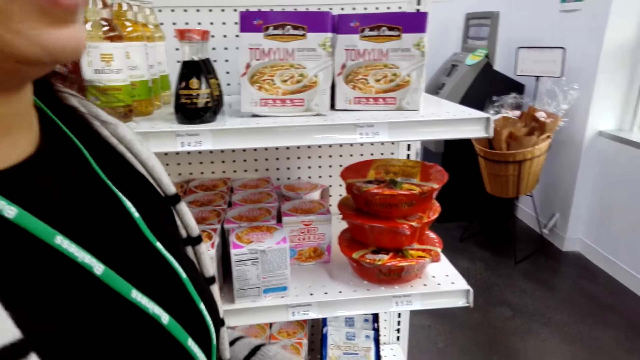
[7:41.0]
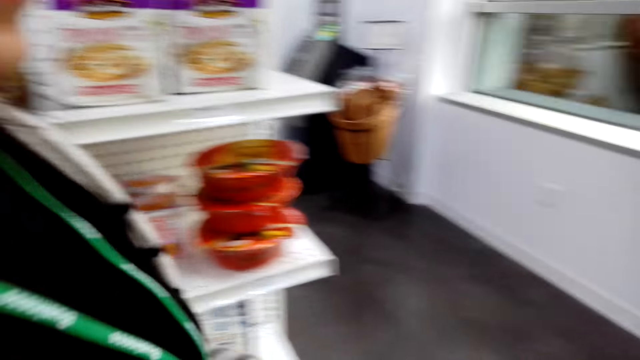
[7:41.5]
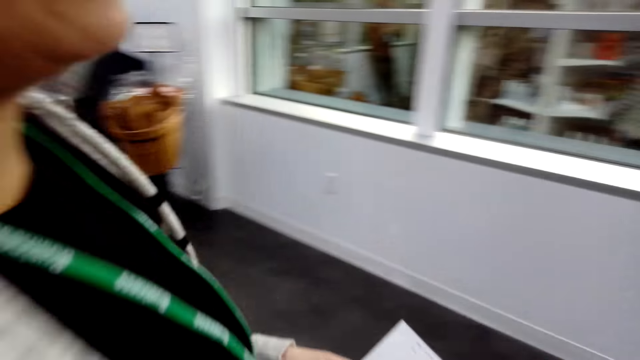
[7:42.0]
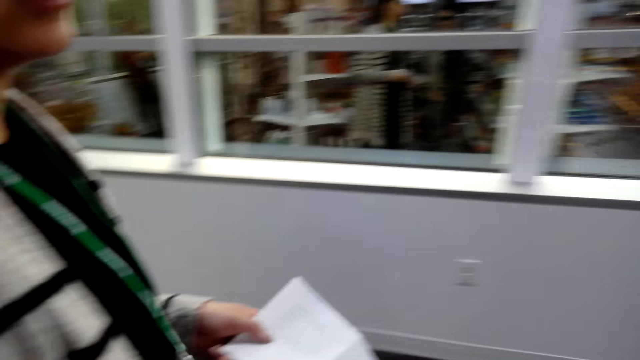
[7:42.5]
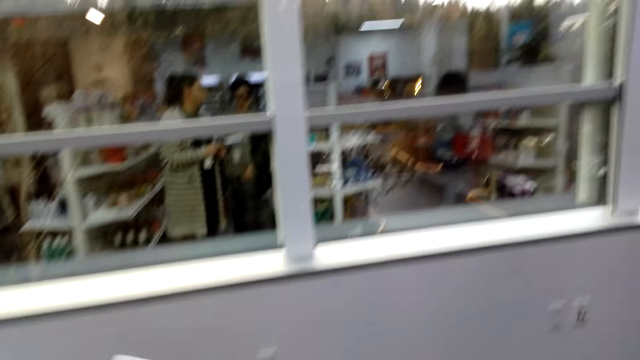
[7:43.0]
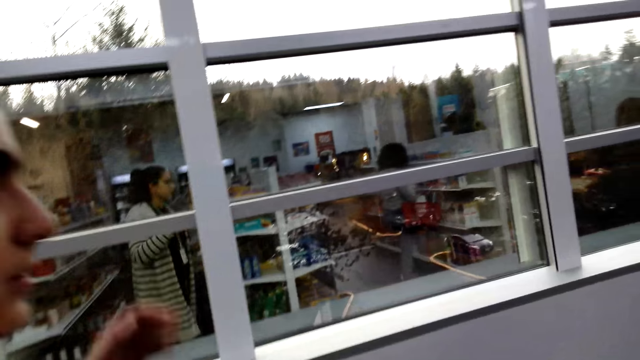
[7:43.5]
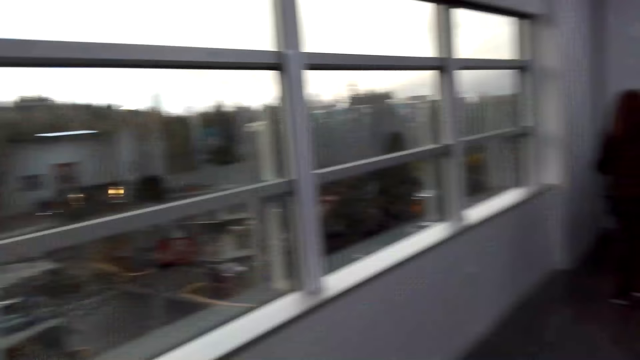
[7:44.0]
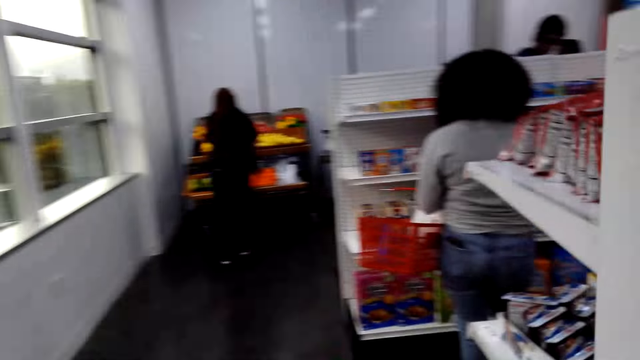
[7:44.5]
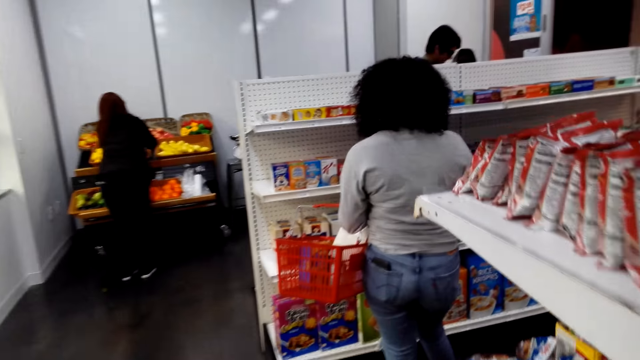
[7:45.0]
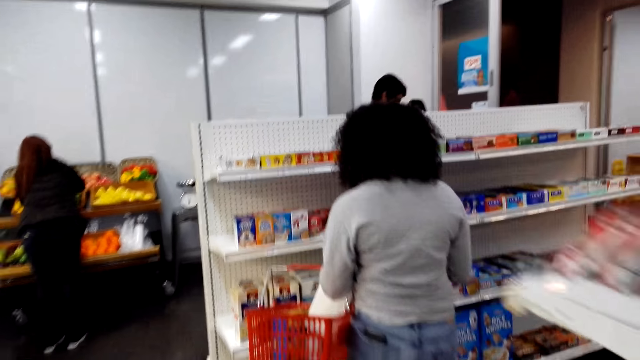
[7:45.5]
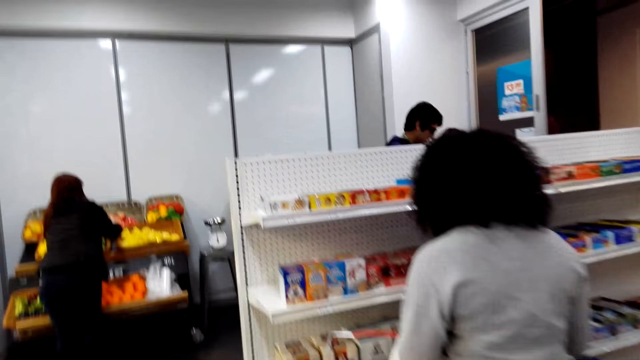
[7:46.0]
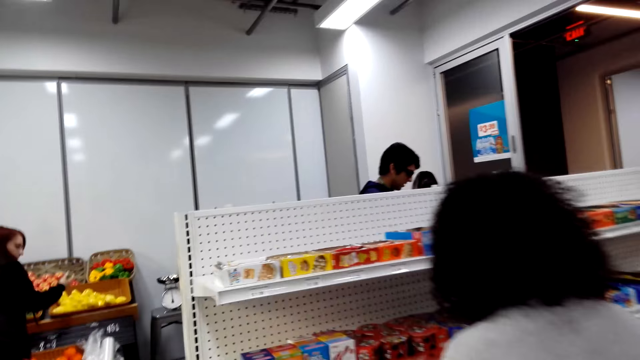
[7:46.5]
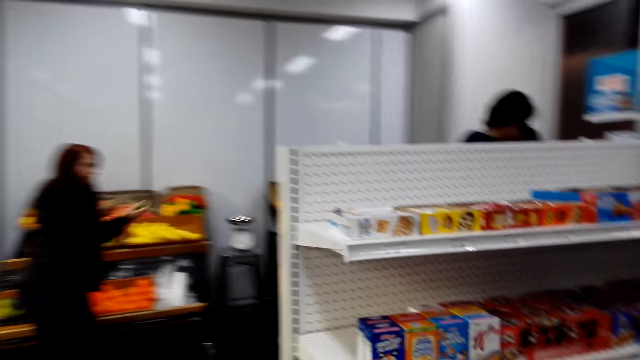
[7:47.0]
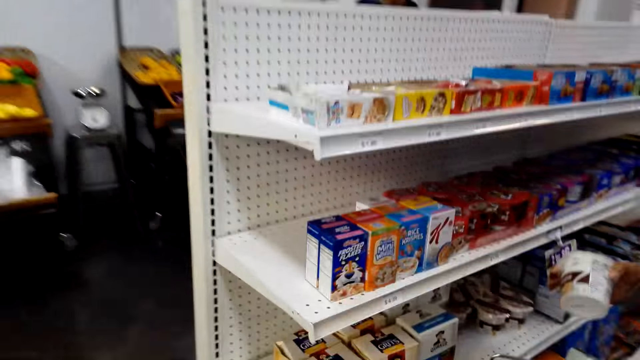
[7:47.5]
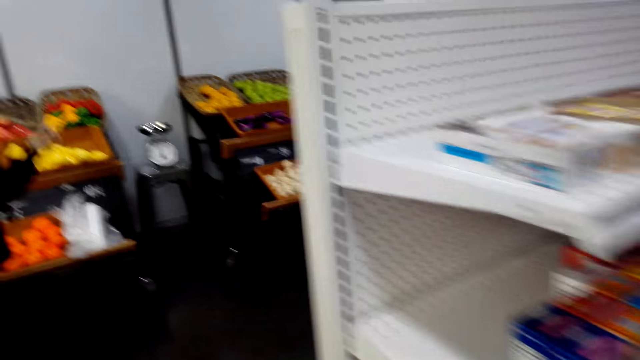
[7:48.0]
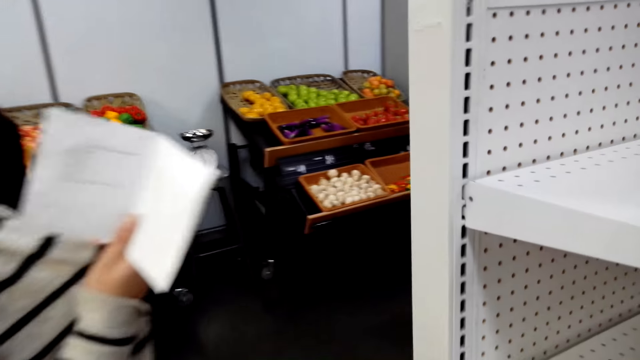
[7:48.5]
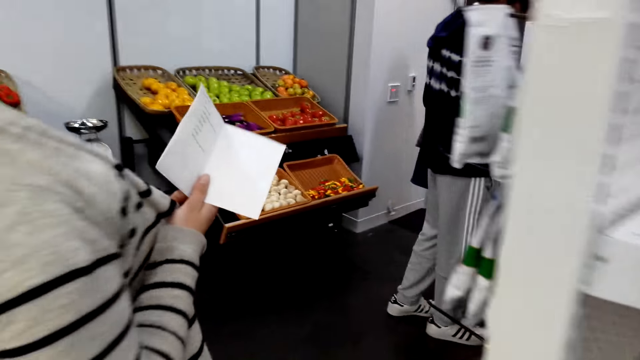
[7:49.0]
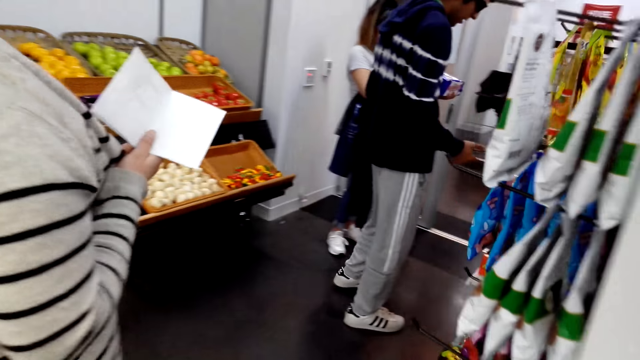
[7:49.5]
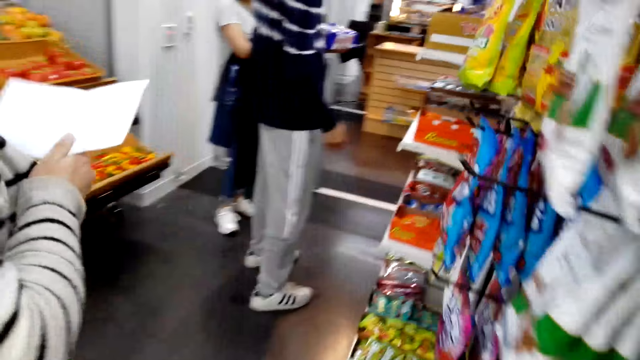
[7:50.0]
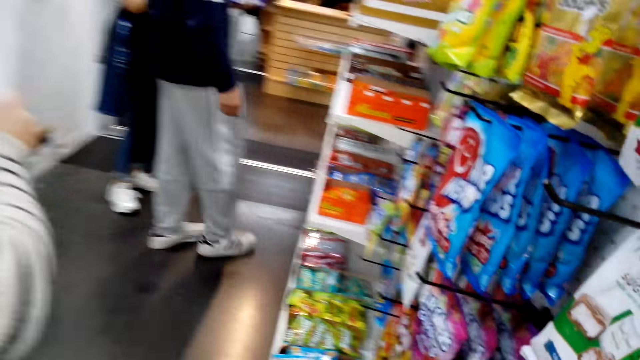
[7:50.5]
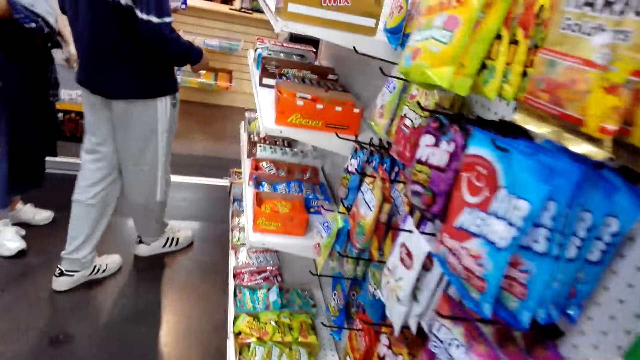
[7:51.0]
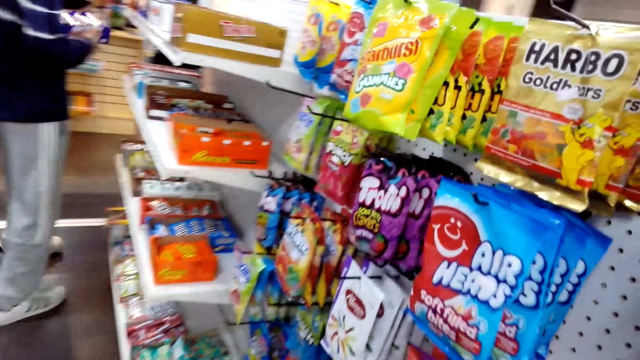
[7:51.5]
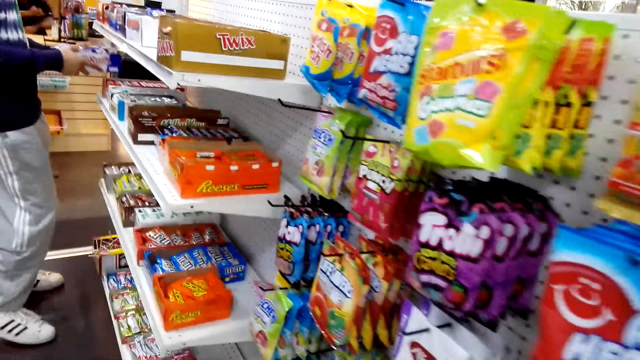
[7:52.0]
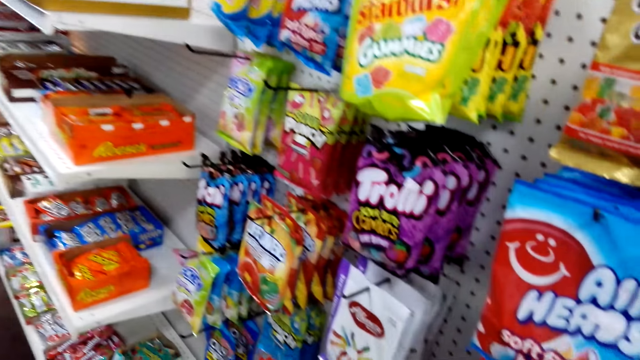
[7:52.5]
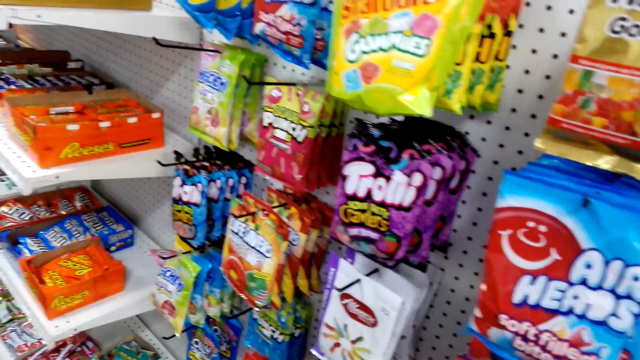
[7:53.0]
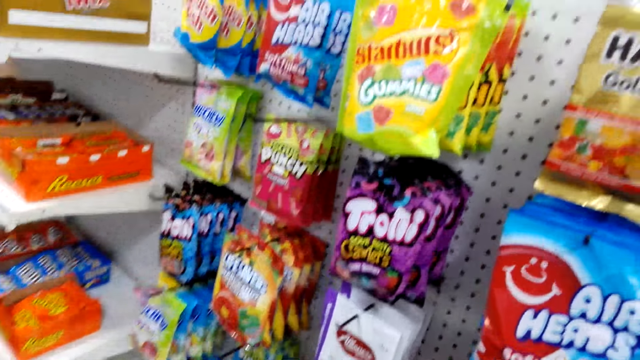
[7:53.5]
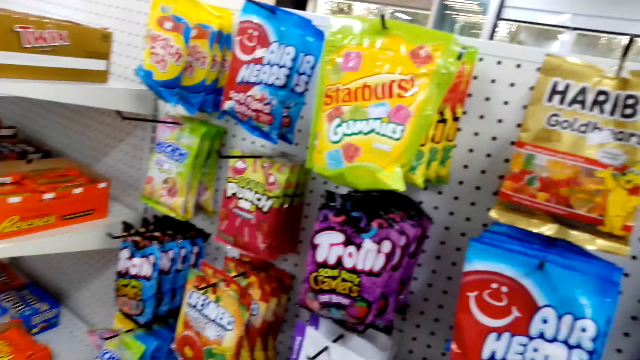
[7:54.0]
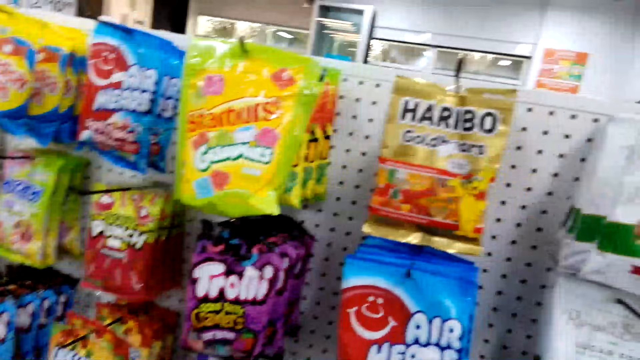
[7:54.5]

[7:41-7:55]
The camera wearer walks in the supermarket. A lady shops. Another lady walks in the supermarket with the shopping list. A third lady and a man walk in the supermarket.

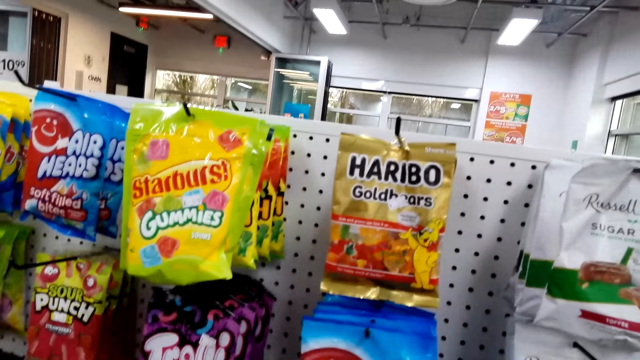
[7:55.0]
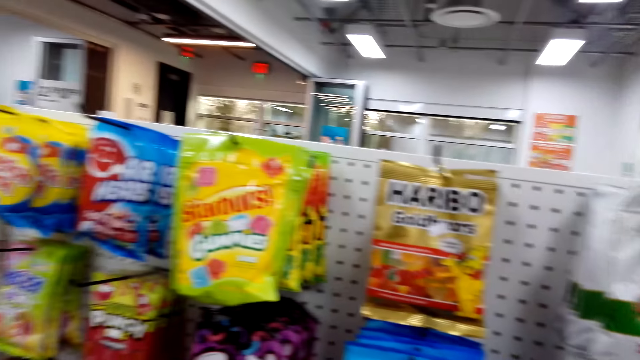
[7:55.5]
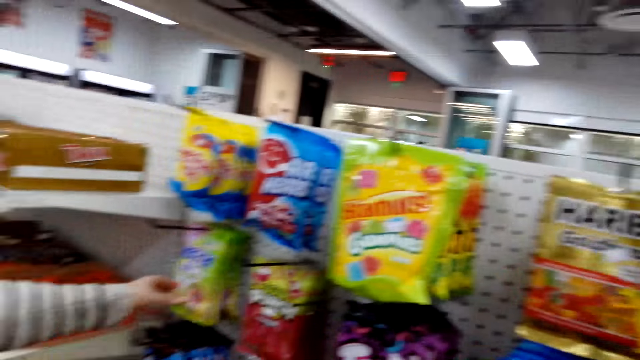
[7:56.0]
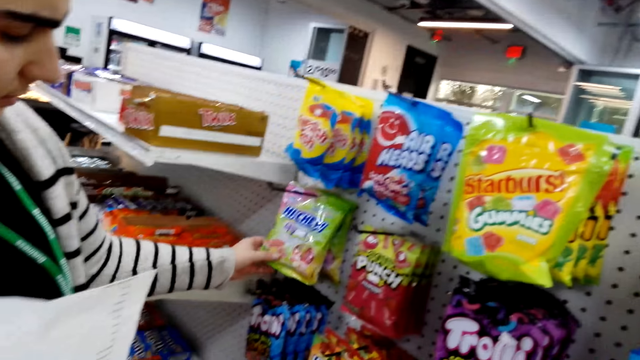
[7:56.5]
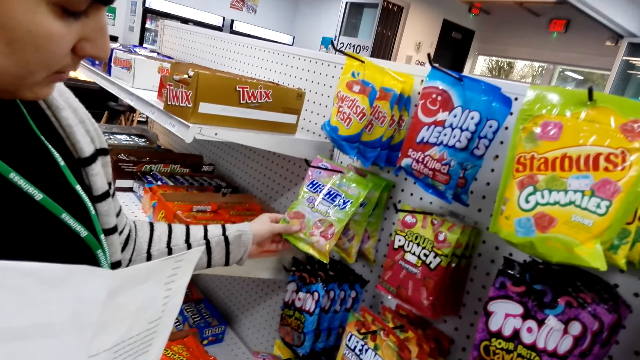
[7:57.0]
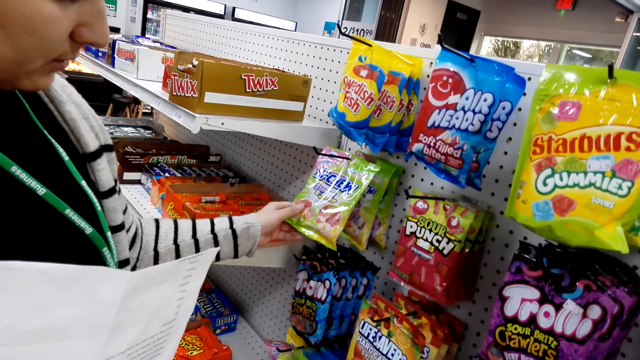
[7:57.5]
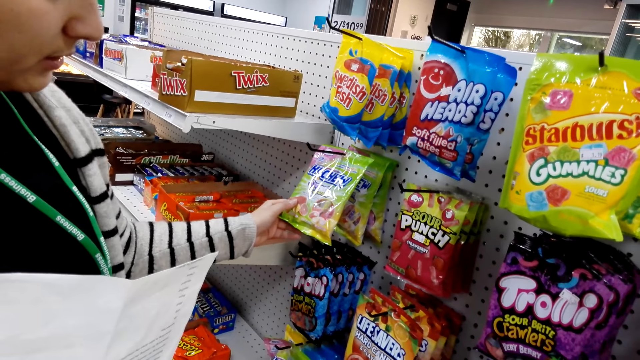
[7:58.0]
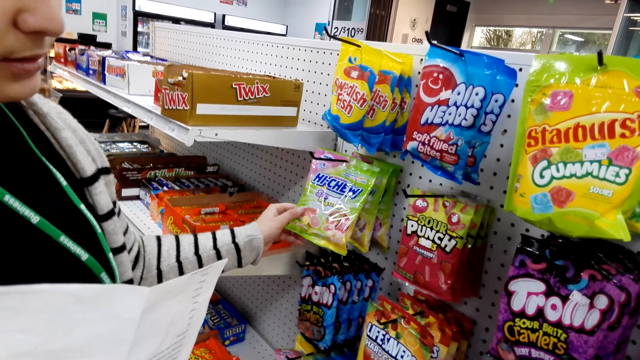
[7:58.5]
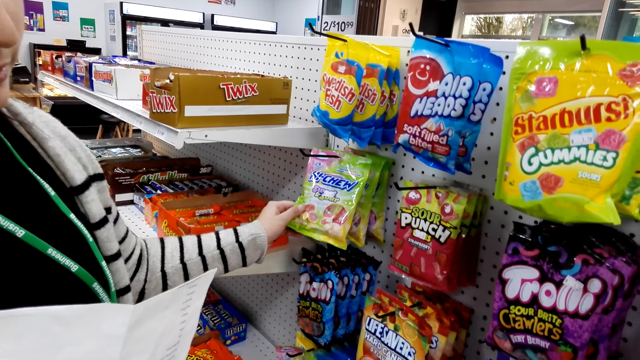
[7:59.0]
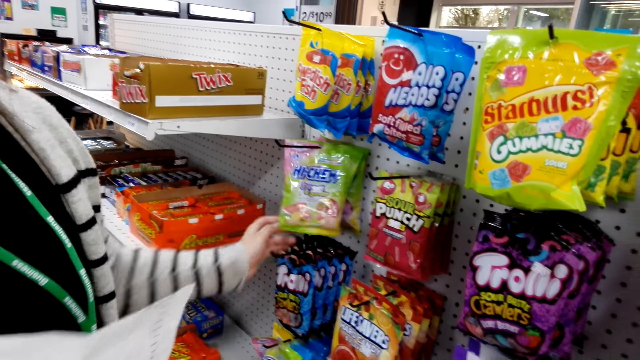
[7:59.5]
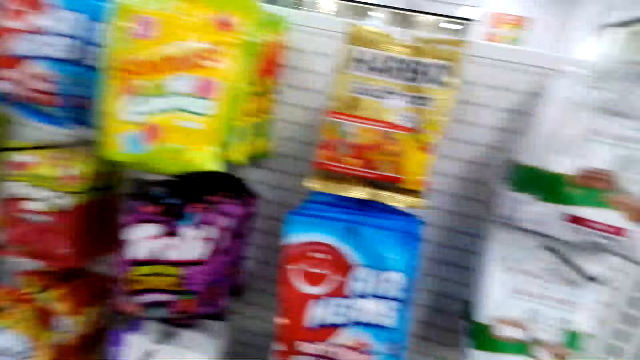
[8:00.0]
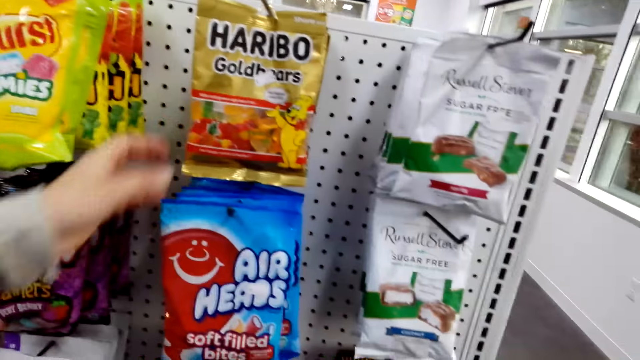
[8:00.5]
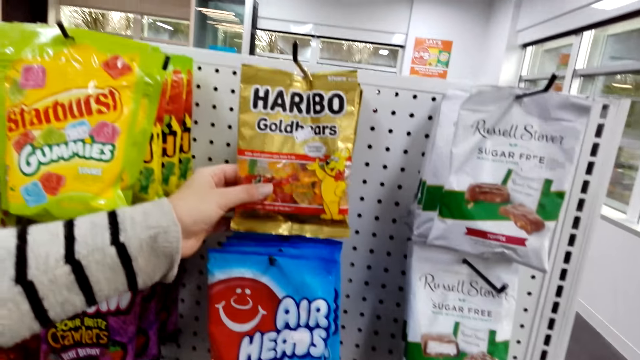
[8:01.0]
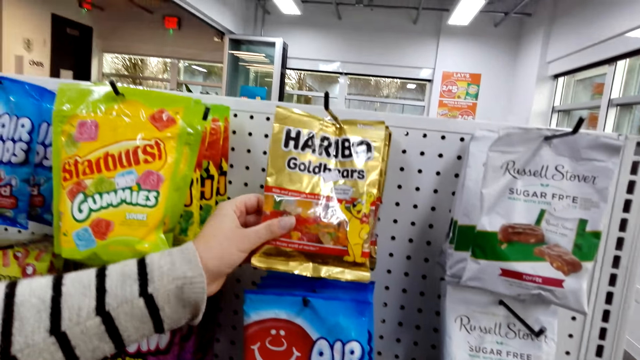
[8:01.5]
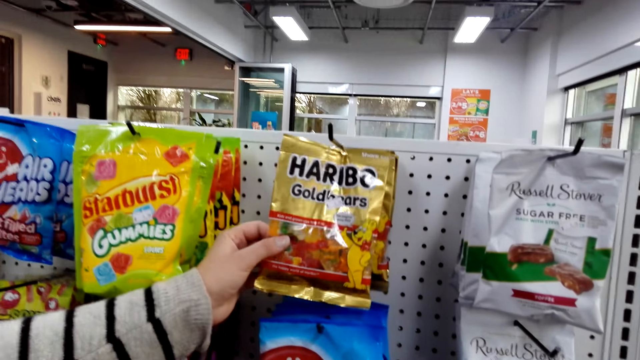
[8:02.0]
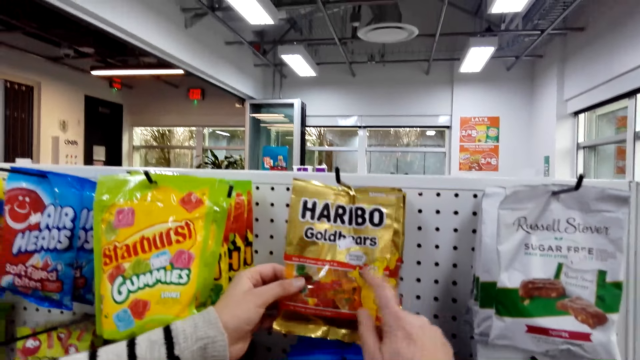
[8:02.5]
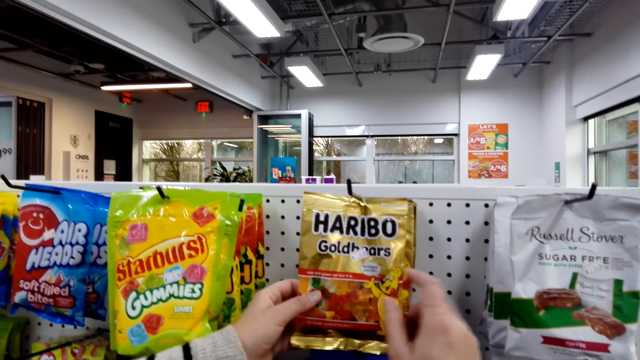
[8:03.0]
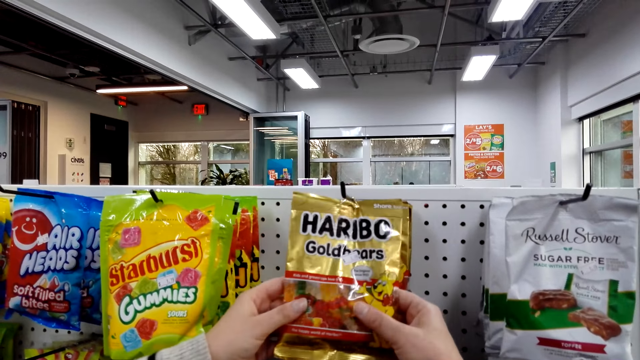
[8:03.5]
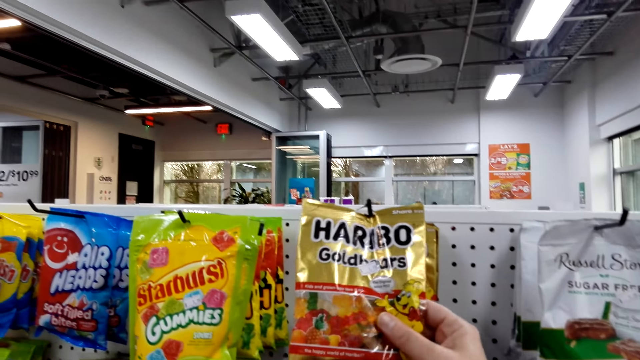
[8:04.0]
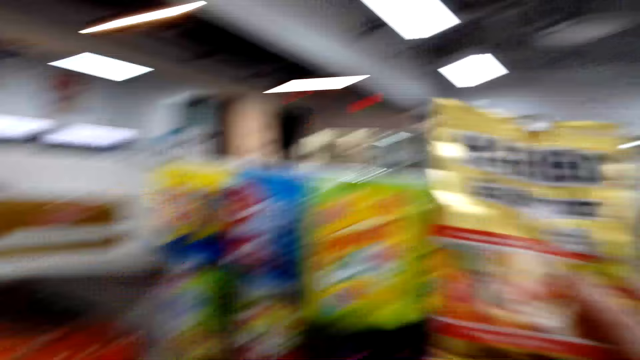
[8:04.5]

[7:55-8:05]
A lady checks something. She holds the candy and touches the Haribo Goldbears. The camera wearer takes the Haribo Goldbears.
